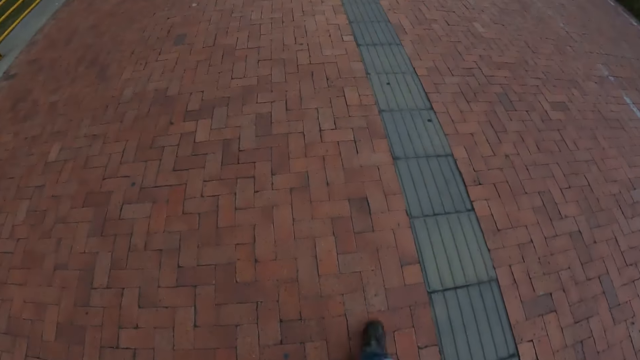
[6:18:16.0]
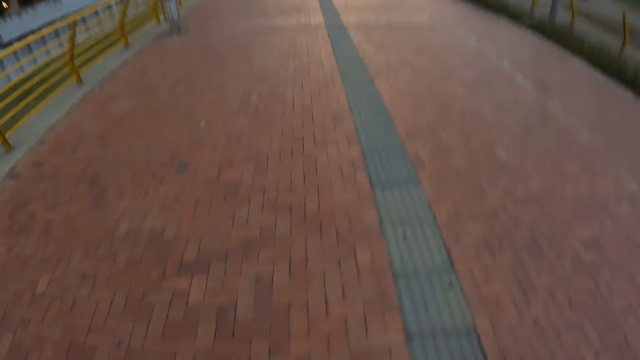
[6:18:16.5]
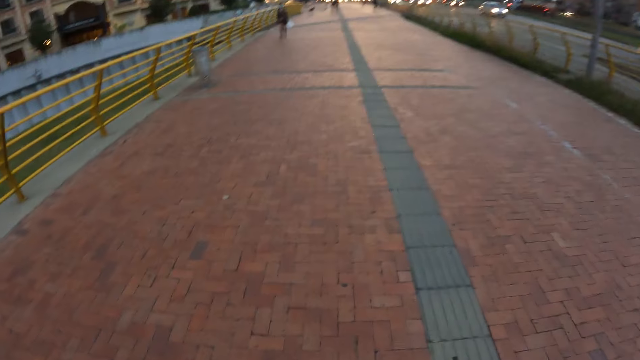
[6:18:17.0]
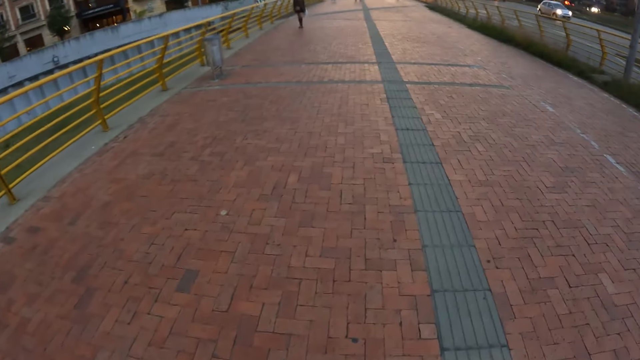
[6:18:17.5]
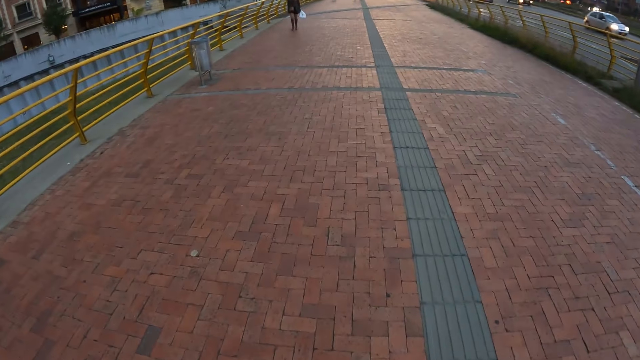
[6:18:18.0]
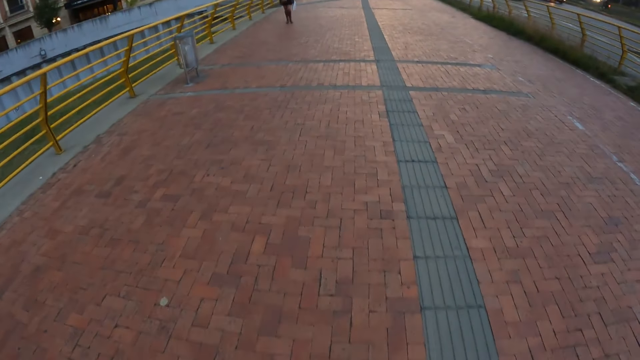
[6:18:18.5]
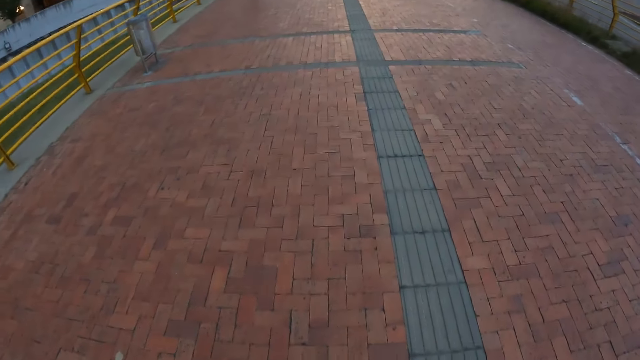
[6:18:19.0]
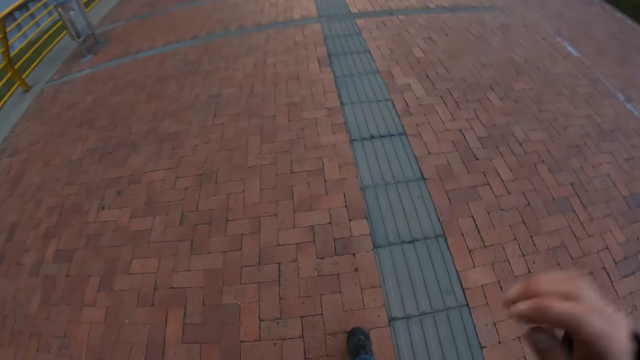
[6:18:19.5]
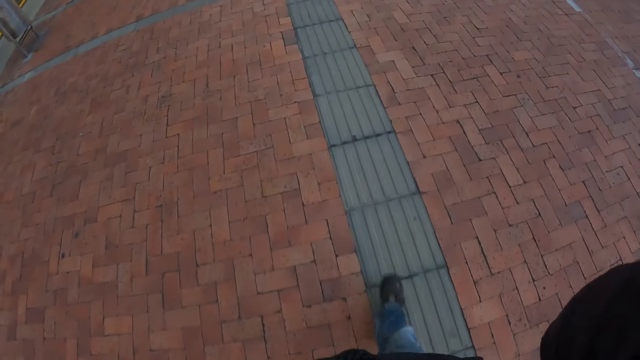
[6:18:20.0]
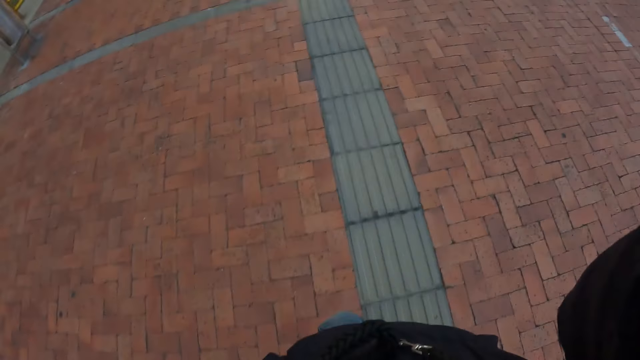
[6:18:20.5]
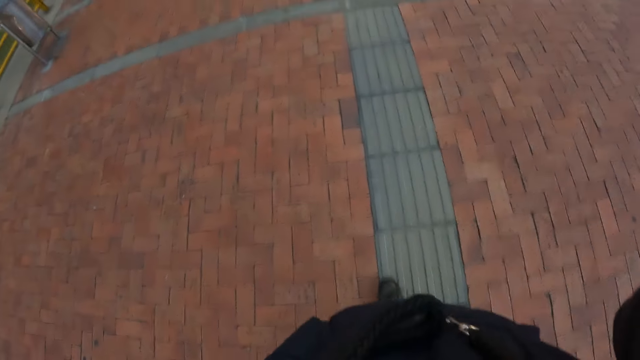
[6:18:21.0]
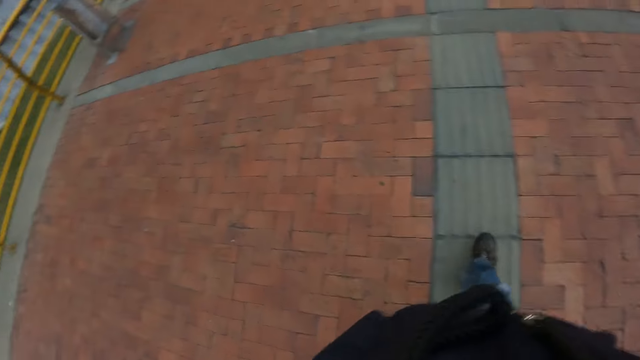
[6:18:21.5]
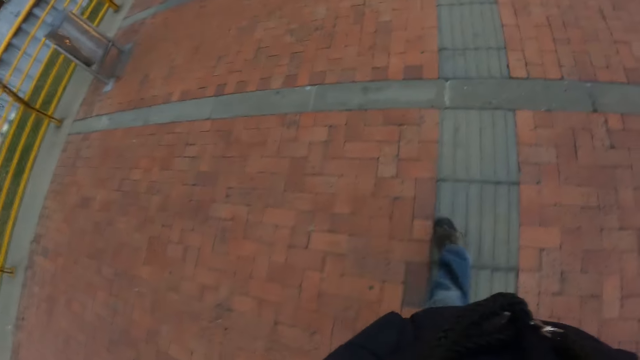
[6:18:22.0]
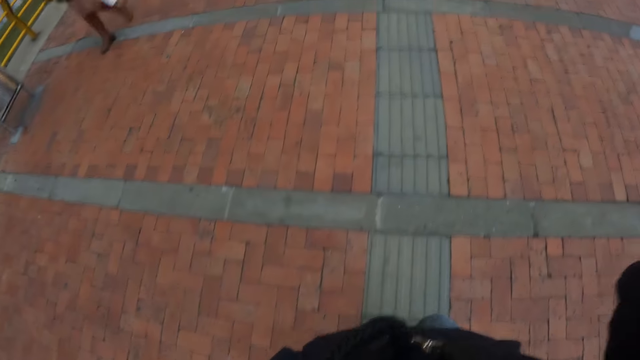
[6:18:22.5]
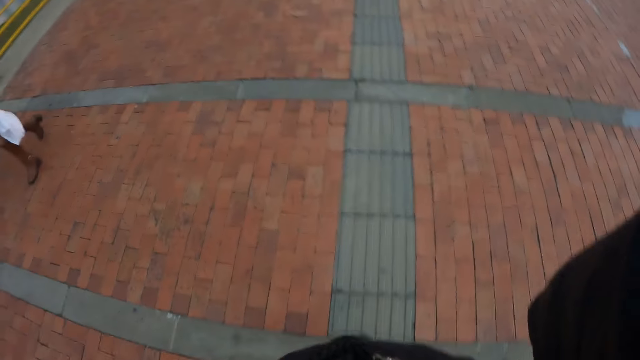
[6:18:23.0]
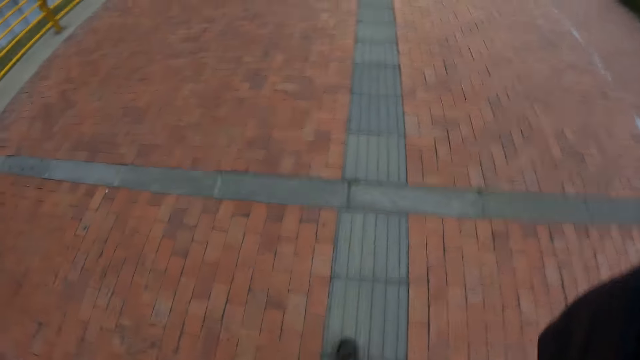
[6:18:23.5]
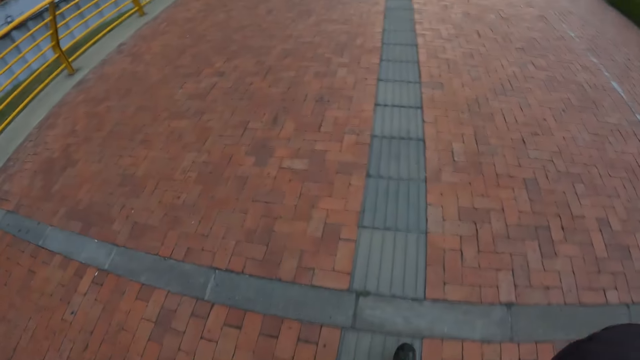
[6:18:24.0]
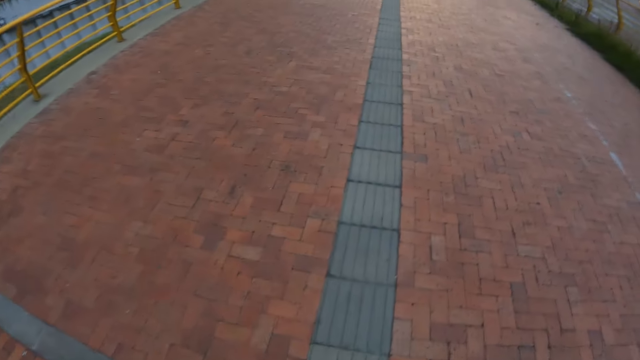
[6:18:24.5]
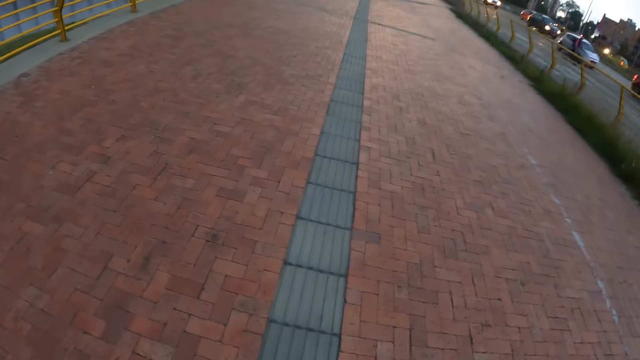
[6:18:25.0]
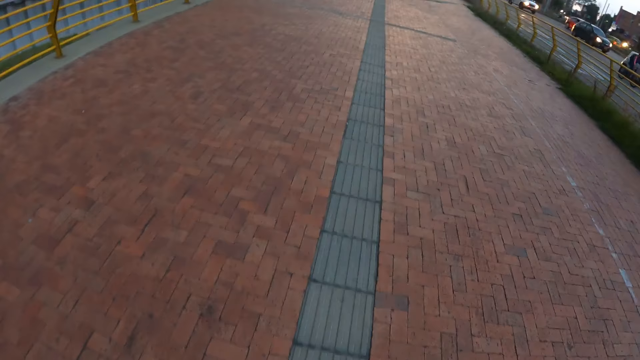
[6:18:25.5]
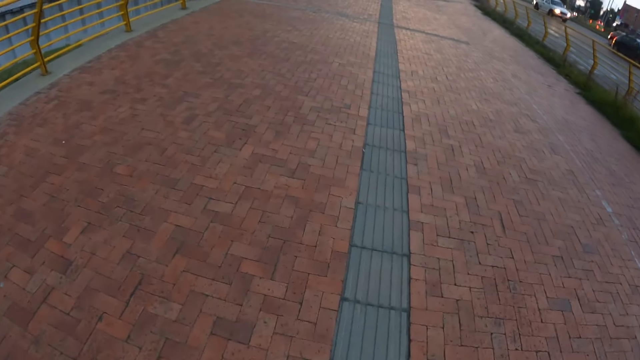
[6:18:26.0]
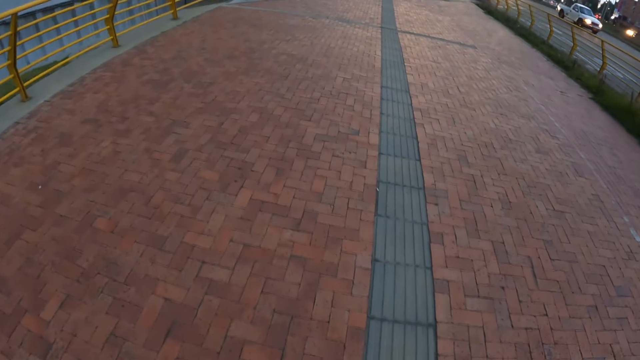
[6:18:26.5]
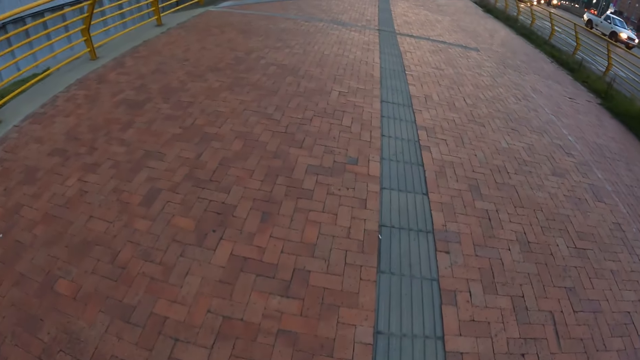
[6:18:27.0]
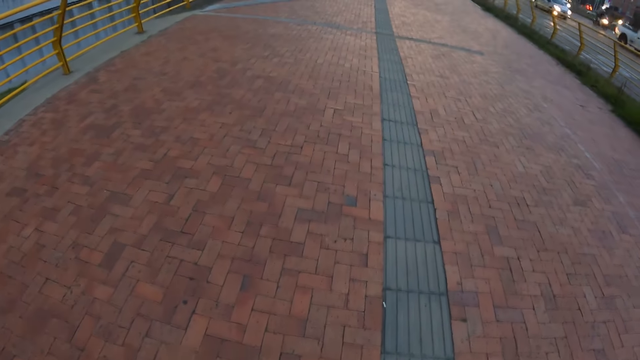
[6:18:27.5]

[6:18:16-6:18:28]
The camera wearer moves the hand and looks at the ground.

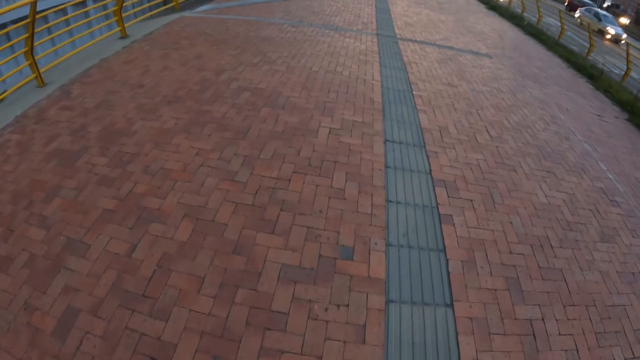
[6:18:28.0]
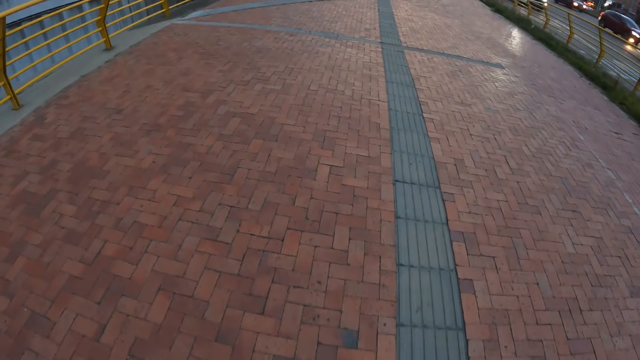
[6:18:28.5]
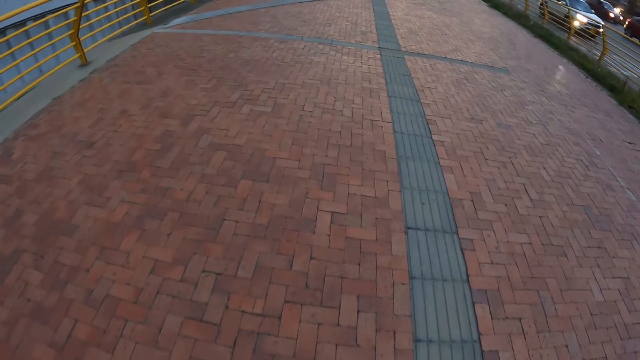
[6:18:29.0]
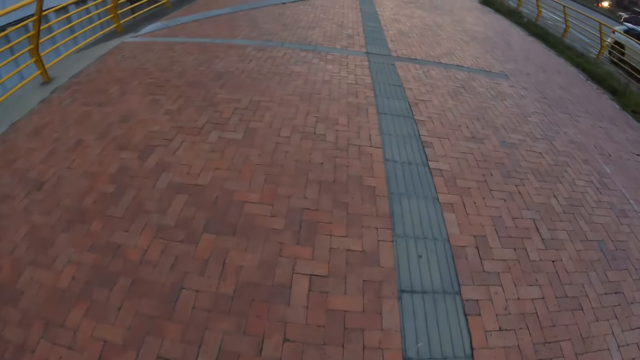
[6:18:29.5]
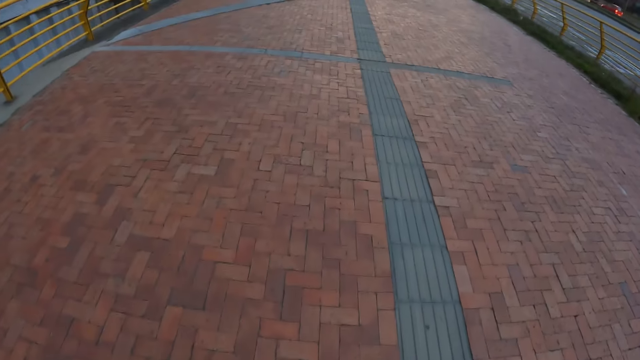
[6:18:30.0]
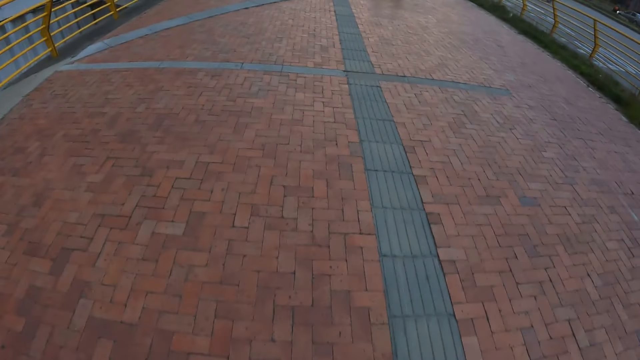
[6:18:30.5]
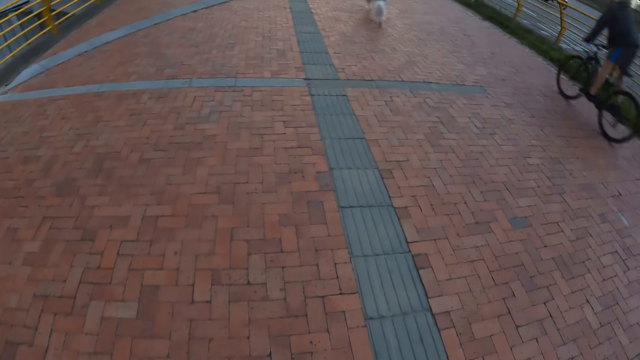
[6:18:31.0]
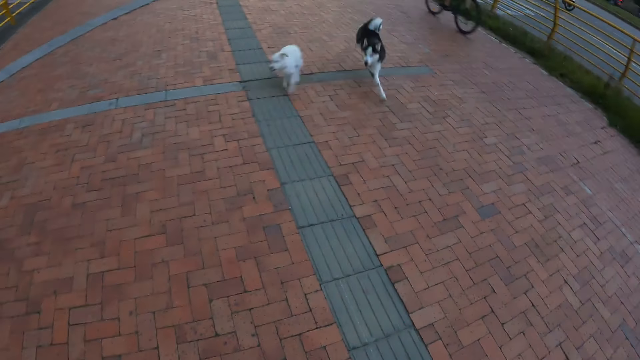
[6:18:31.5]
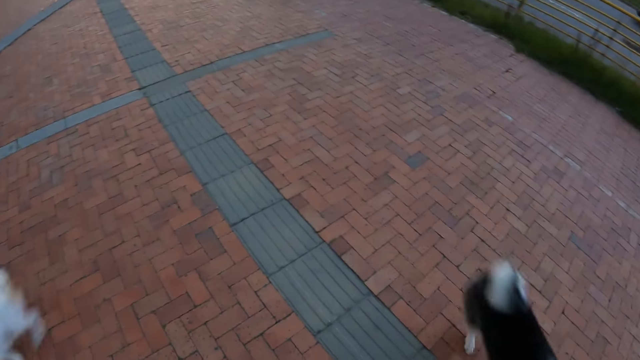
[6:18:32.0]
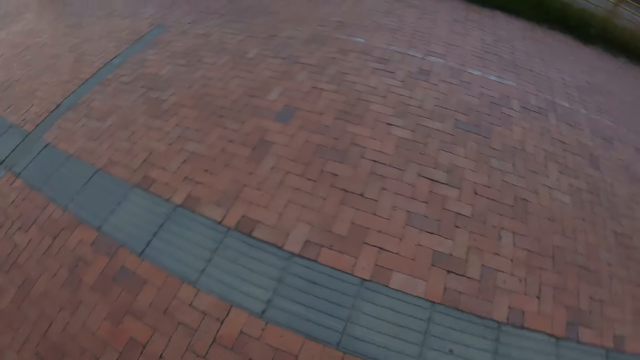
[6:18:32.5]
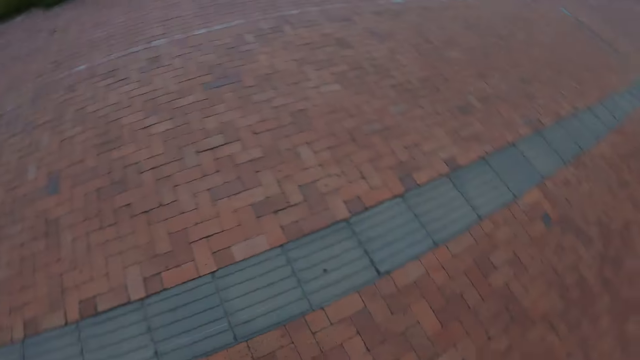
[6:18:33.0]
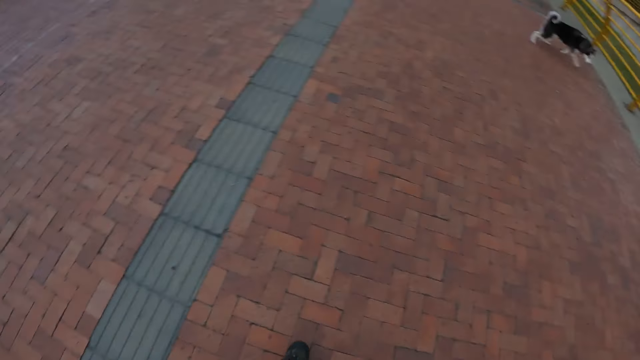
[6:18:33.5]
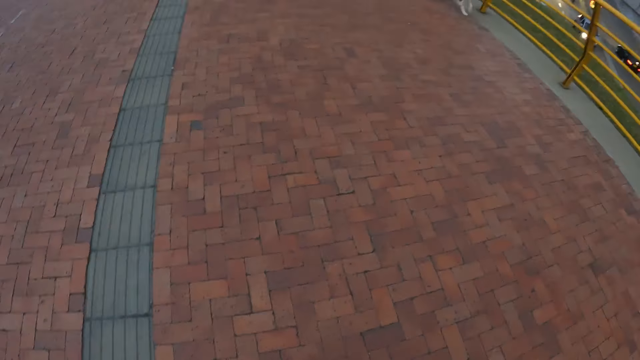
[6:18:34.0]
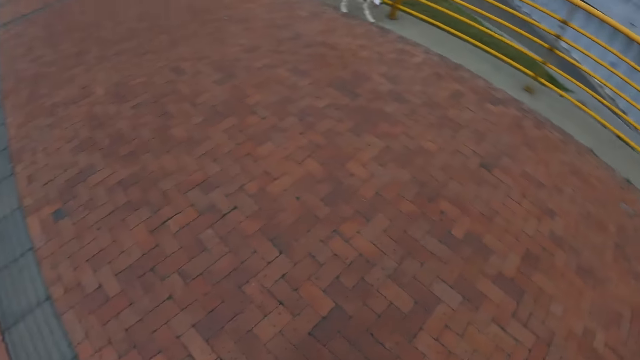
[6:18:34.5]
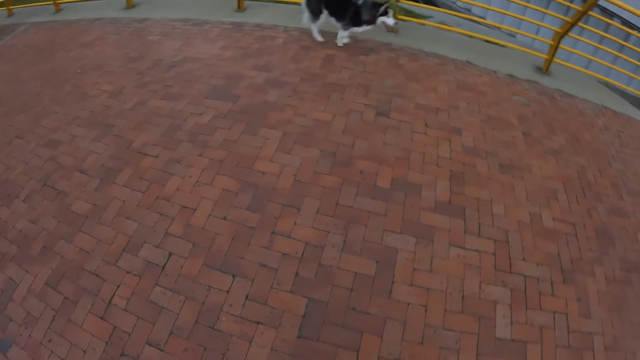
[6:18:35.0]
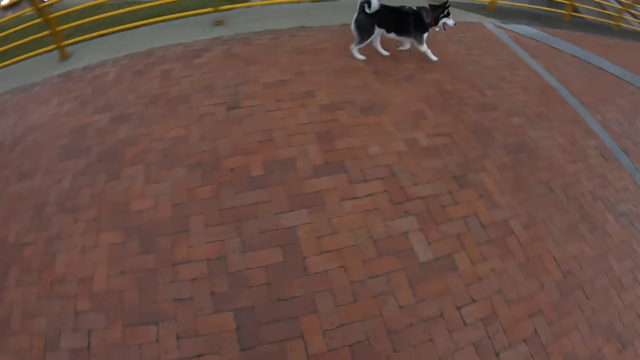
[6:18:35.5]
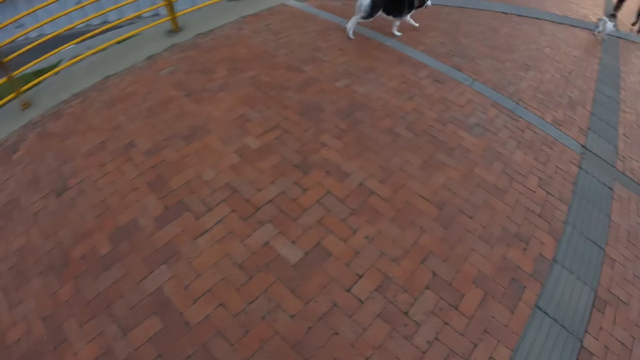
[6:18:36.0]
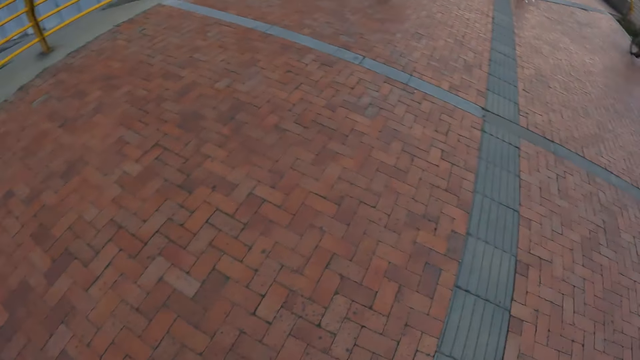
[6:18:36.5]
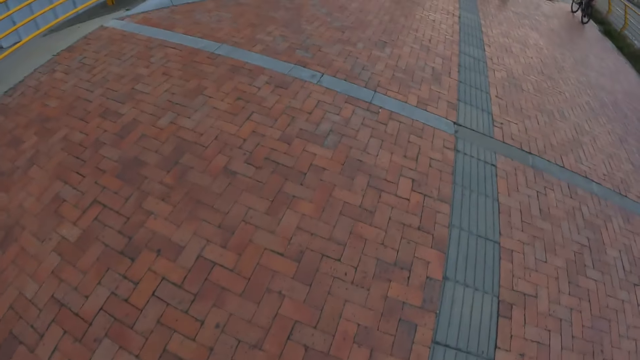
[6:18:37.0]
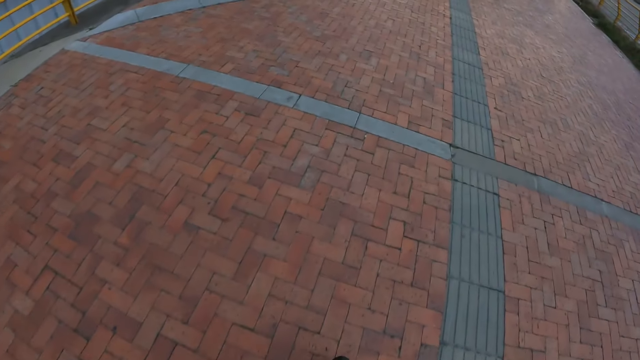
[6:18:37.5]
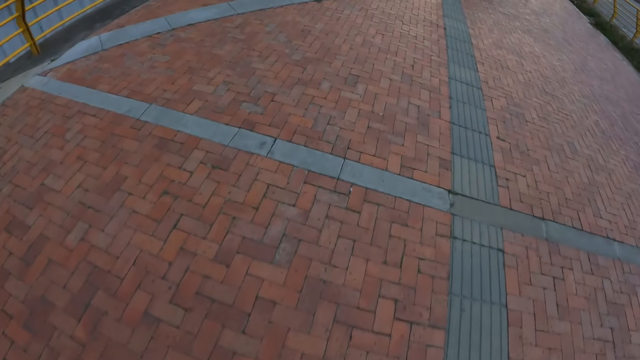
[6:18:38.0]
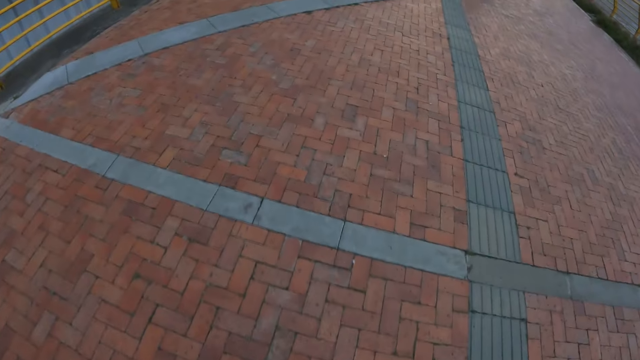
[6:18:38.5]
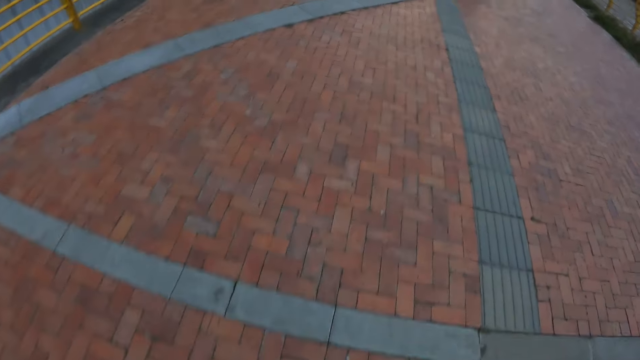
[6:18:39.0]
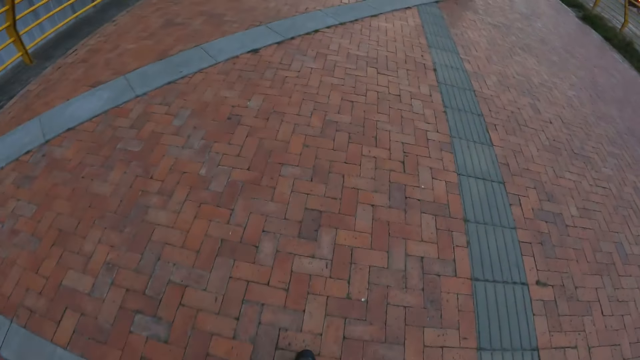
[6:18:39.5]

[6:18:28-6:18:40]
A dog runs towards the camera wearer. The camera wearer looks at the dogs. Another dog runs towards the camera wearer. The camera wearer turns around. They walk on the sidewalk.
